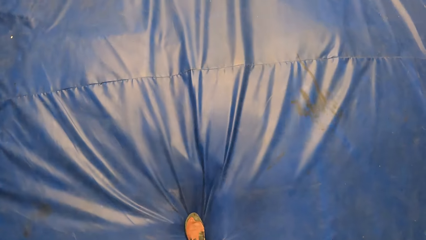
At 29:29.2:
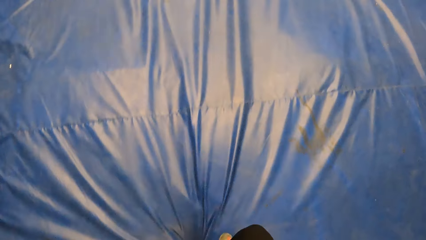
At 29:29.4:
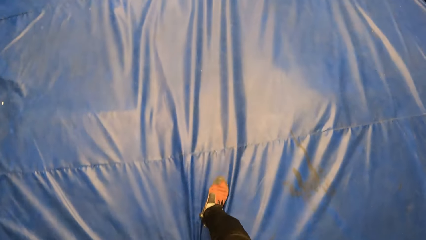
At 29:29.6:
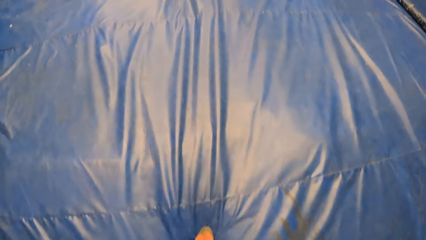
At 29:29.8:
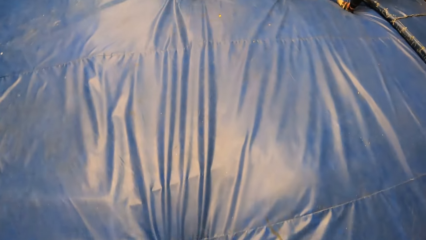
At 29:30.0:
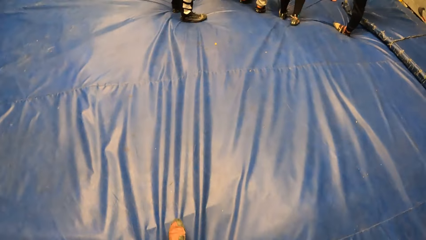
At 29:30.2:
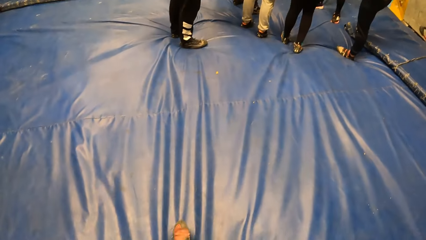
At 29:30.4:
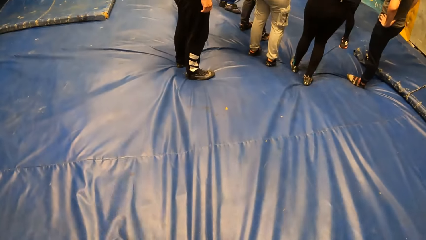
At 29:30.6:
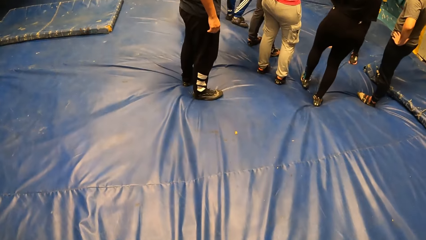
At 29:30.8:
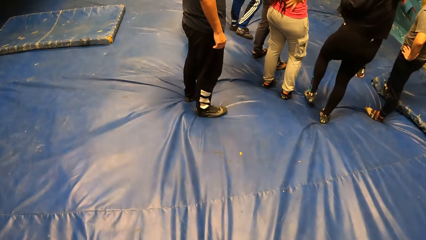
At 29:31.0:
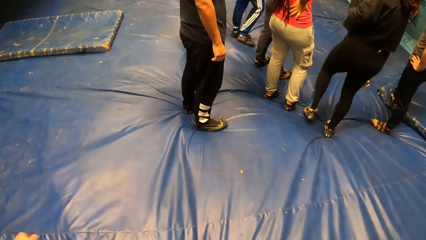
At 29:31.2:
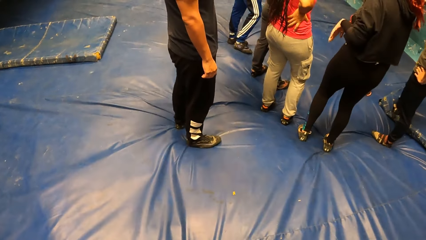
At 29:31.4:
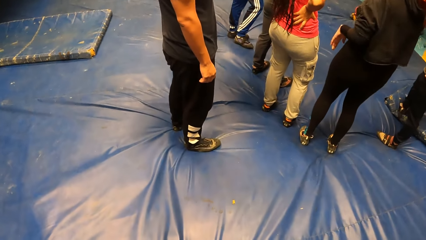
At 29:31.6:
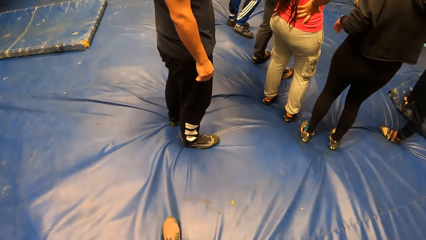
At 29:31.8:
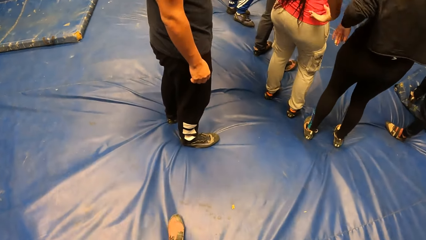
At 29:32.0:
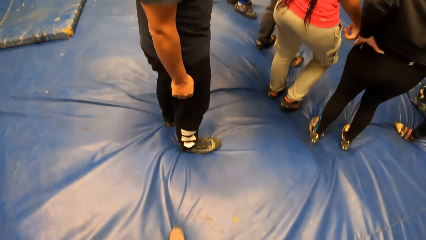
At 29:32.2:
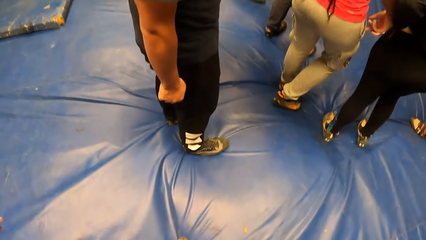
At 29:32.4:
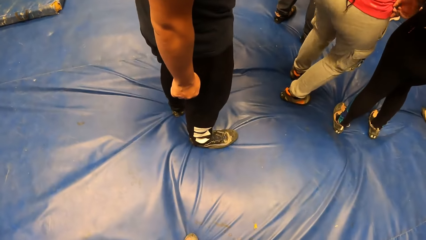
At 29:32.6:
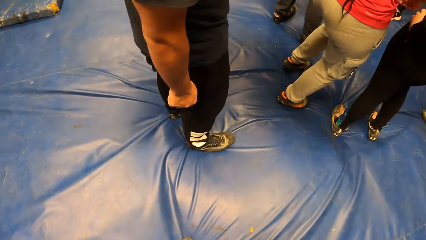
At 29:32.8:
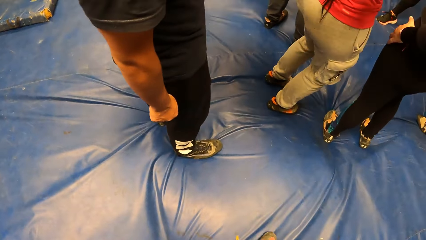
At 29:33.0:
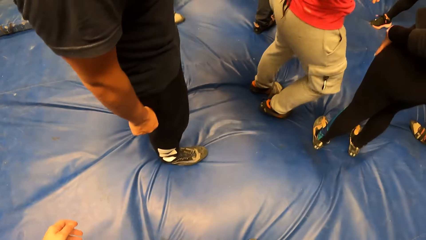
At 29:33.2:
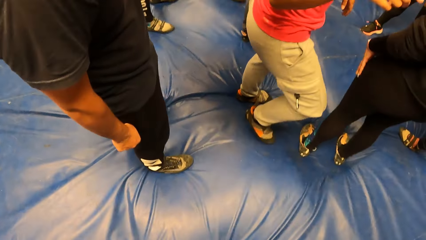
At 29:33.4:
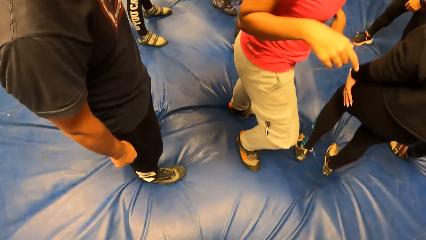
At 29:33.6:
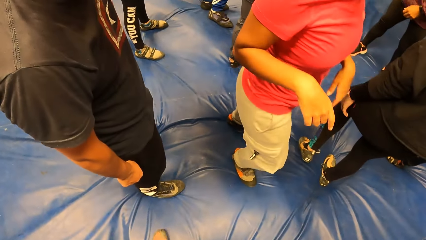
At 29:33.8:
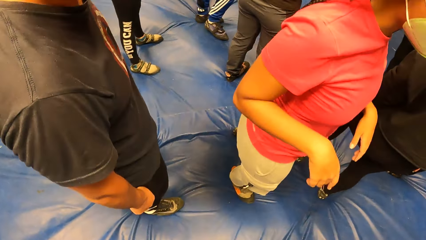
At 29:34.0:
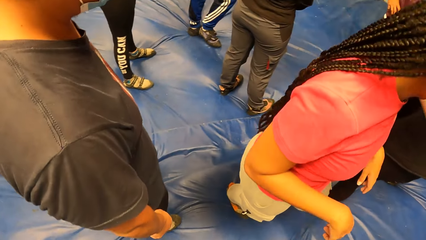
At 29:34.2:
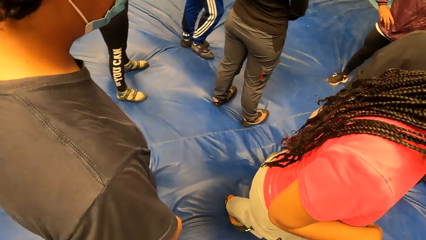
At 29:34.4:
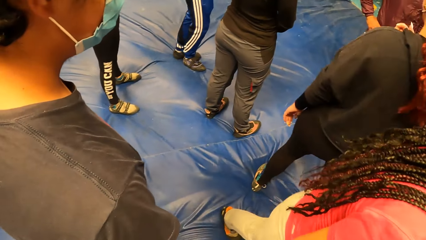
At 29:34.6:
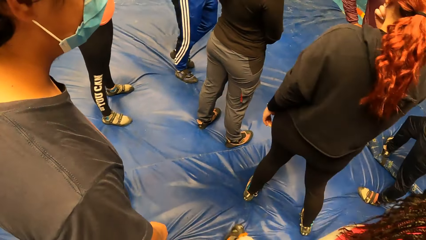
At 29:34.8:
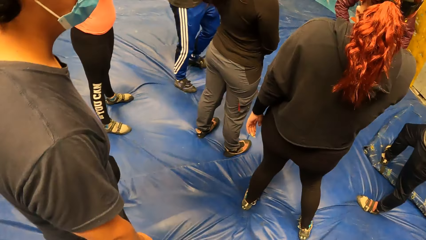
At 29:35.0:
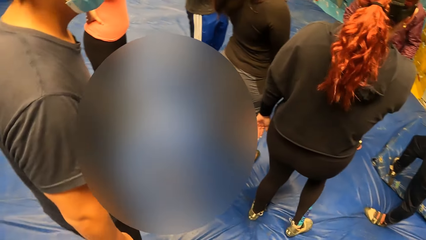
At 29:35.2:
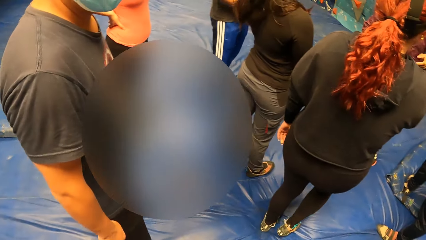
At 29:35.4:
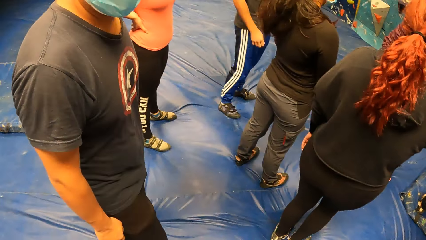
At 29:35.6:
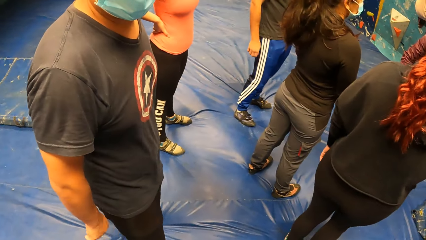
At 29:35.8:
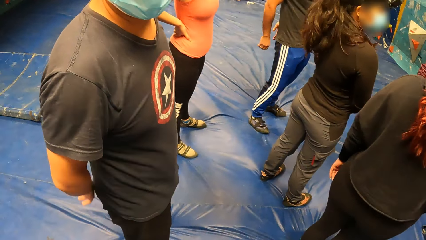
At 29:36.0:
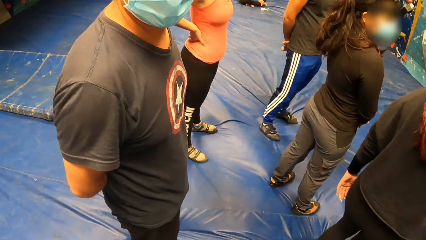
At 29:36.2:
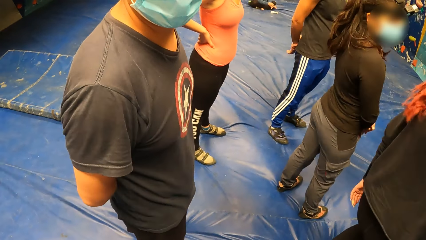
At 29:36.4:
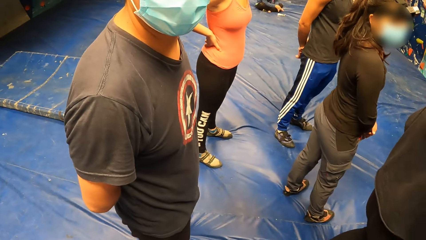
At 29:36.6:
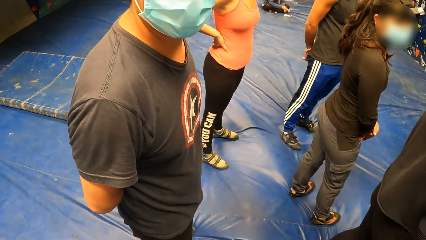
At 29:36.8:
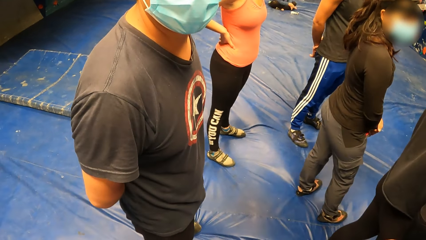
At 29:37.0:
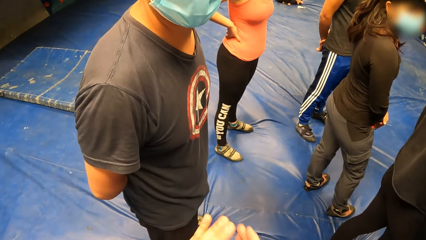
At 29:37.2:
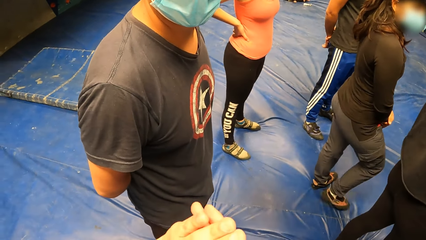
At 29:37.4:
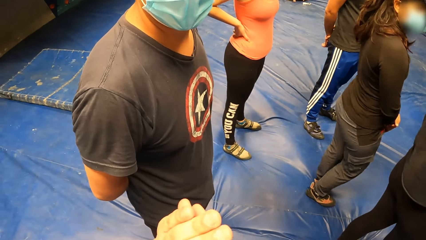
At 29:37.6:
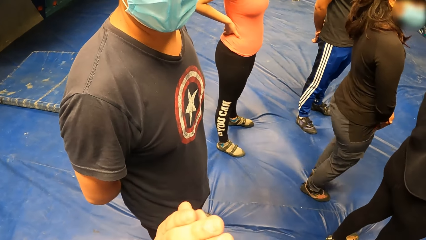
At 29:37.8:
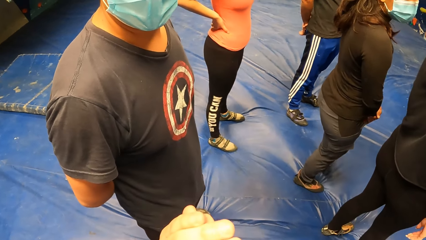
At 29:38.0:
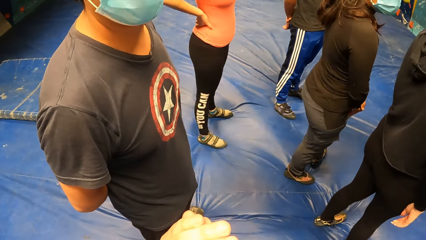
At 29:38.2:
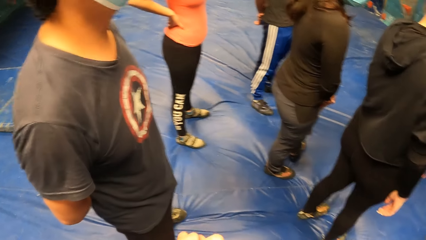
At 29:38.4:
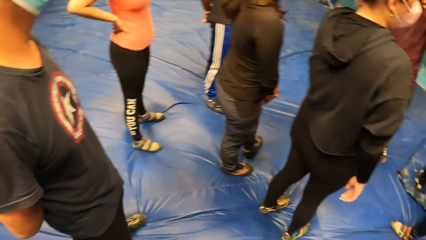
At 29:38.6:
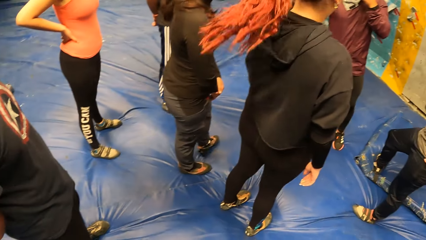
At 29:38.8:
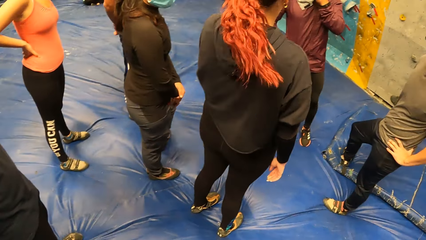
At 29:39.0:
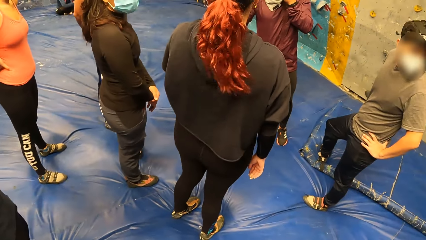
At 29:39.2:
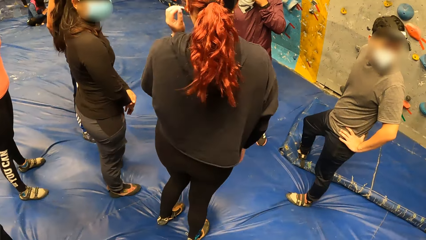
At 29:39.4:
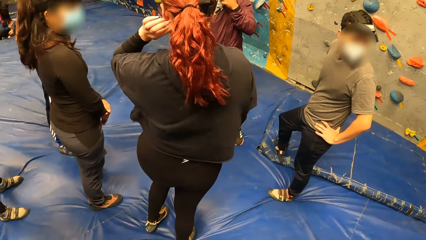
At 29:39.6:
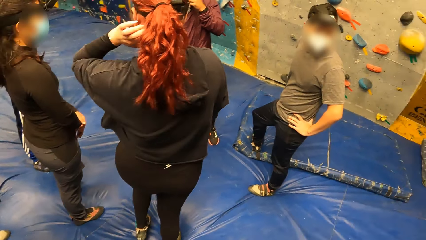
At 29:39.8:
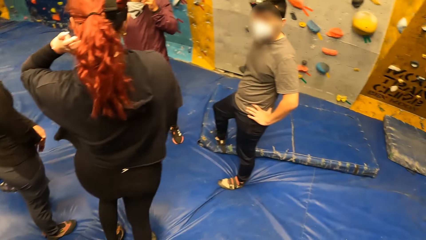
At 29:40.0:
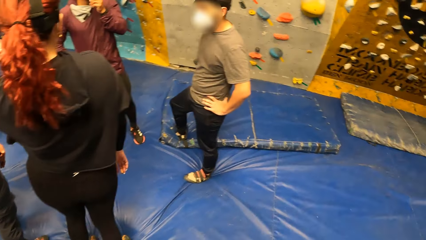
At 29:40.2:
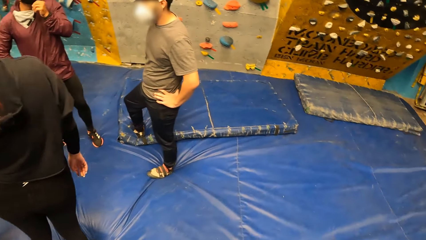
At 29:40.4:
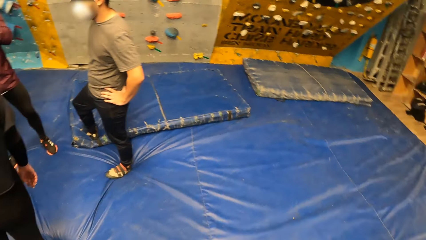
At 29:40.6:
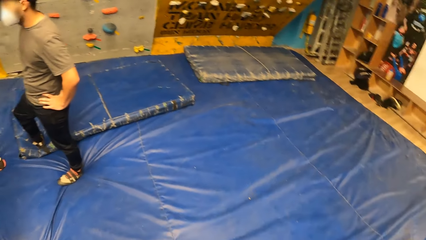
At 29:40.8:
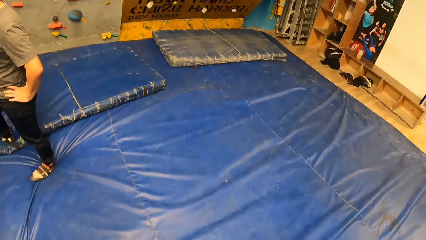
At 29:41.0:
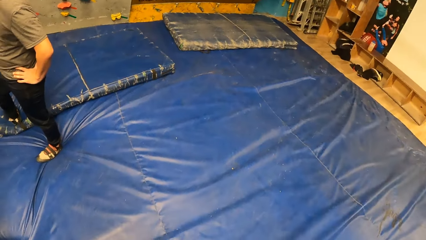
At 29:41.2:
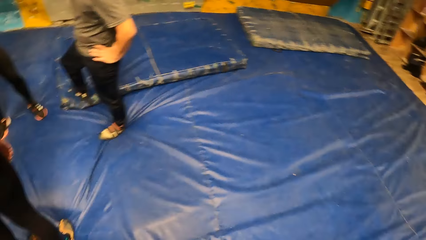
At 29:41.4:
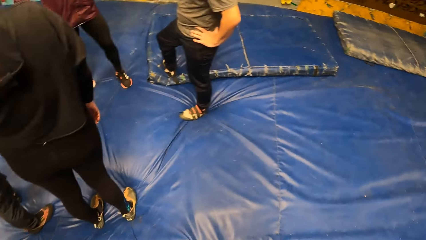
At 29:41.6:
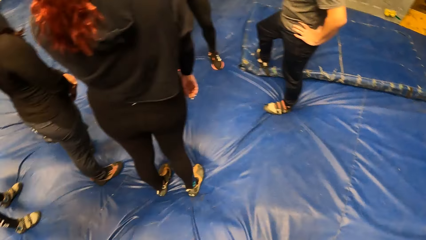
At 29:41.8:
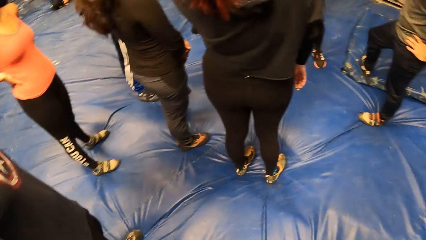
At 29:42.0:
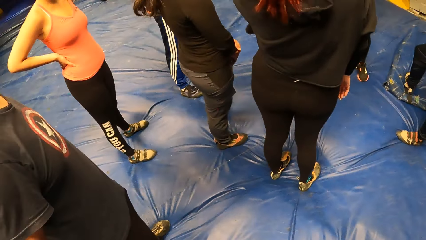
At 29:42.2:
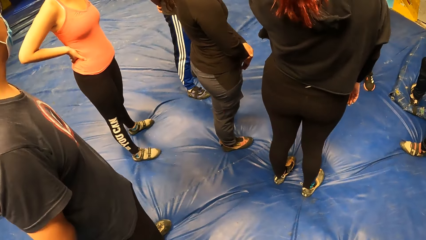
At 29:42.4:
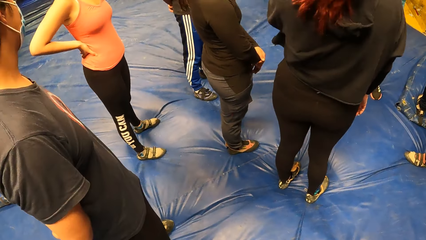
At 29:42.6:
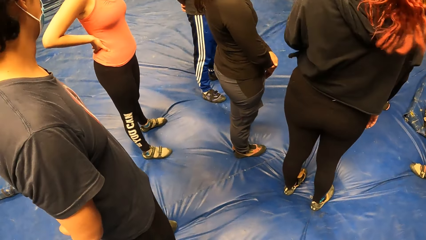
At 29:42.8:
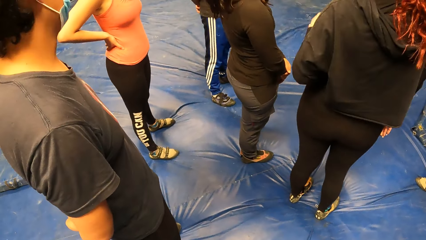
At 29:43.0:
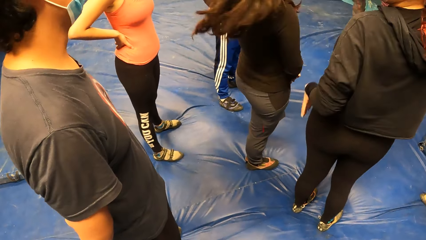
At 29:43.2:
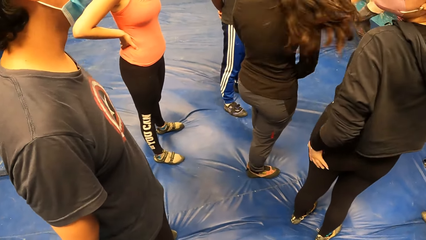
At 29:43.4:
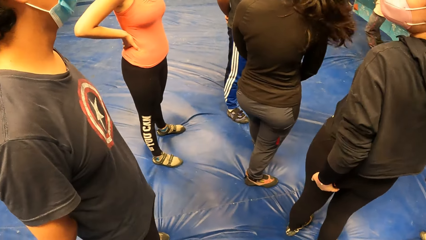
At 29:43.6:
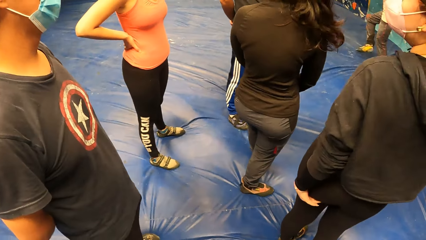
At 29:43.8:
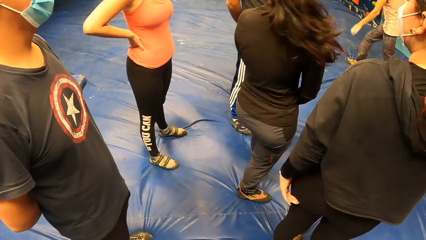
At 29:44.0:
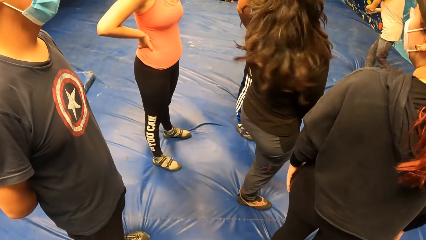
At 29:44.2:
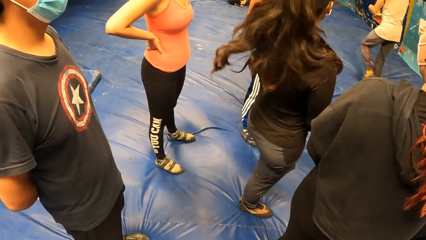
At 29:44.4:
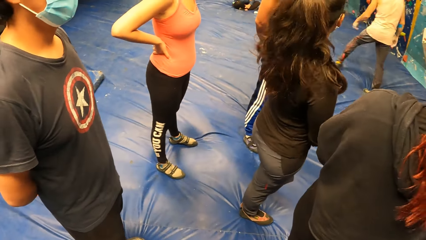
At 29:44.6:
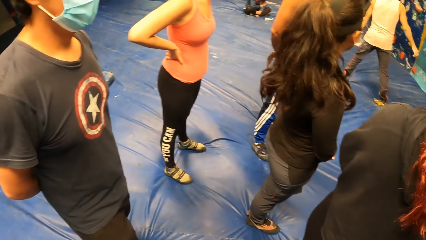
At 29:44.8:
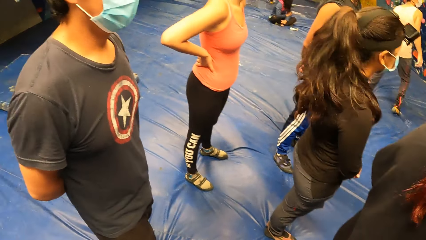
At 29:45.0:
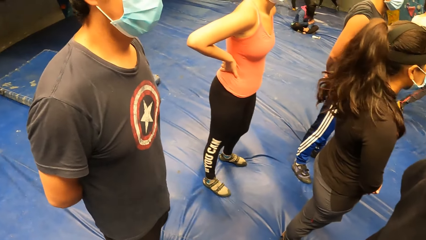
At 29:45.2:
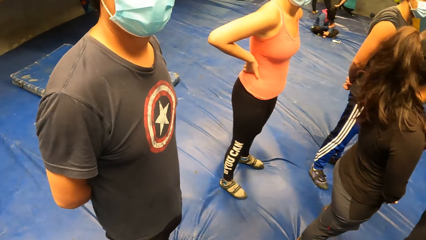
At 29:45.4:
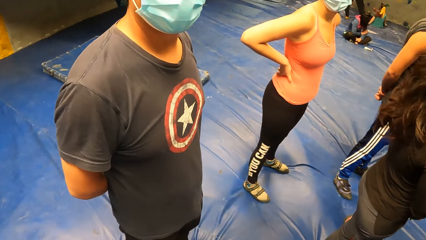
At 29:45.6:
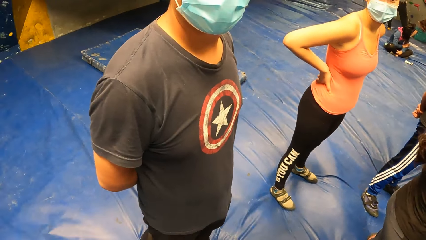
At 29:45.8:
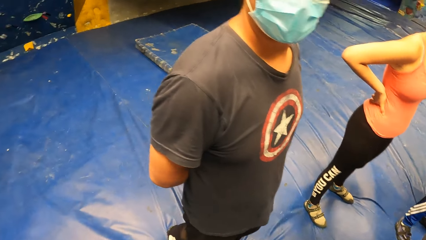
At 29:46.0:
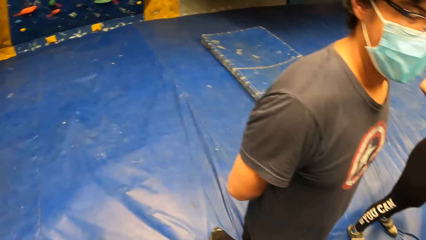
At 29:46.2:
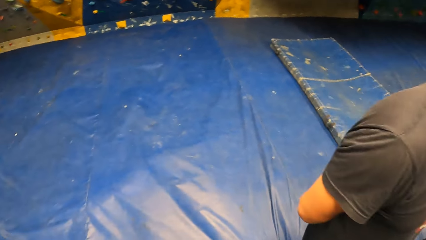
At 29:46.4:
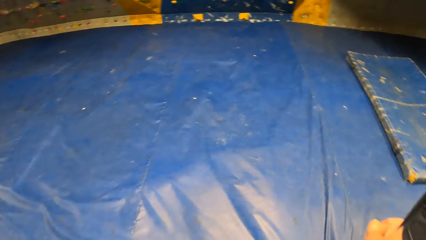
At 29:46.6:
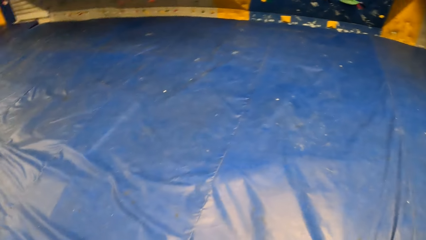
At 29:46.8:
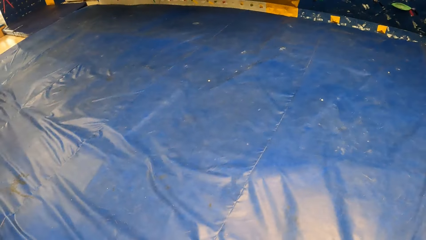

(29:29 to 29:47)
The camera wearer stops along the room. They look around the room.
